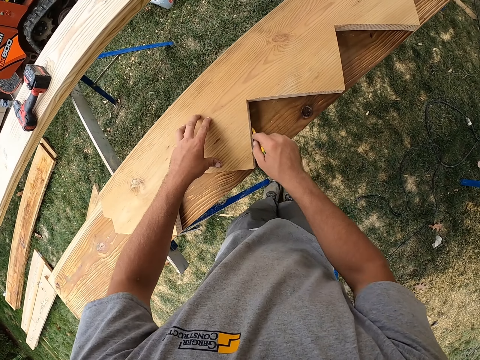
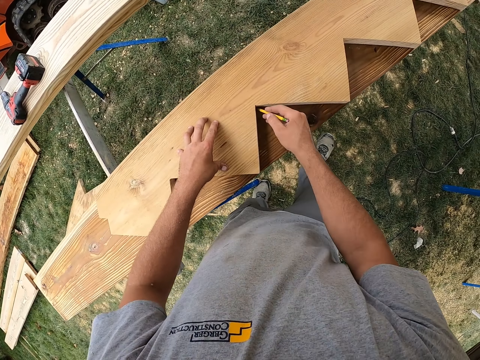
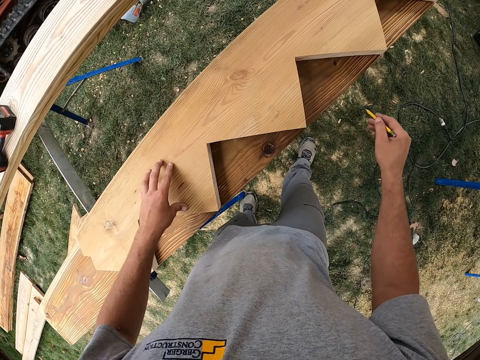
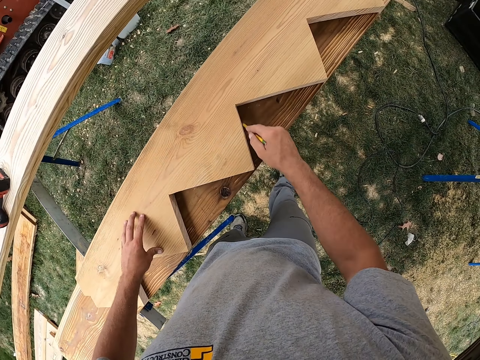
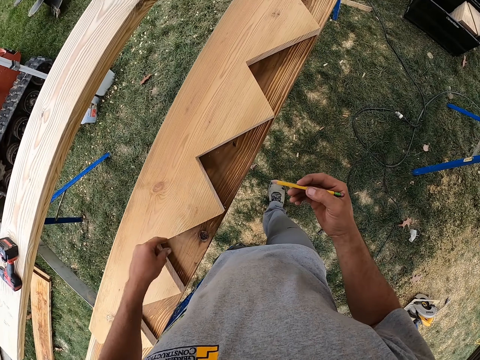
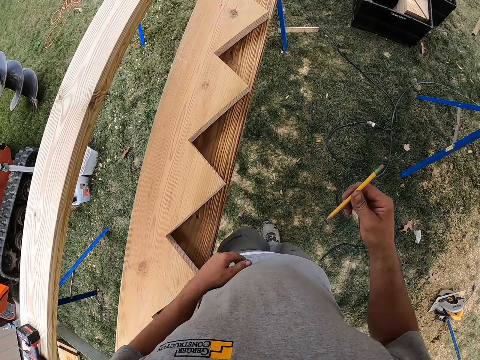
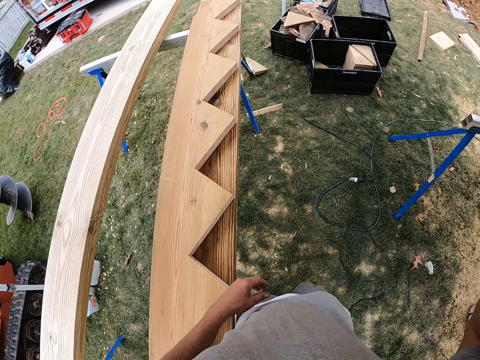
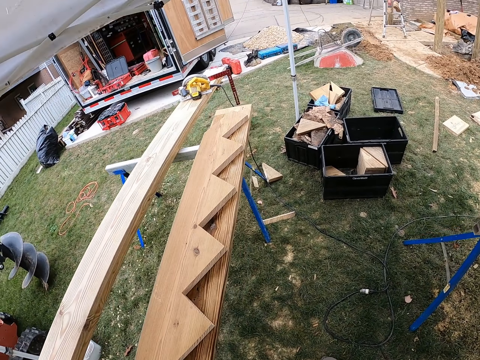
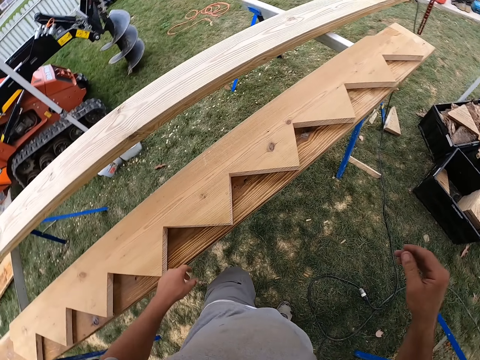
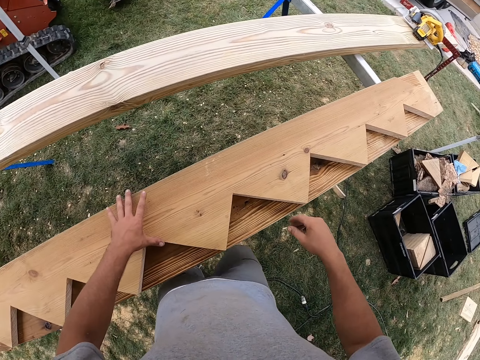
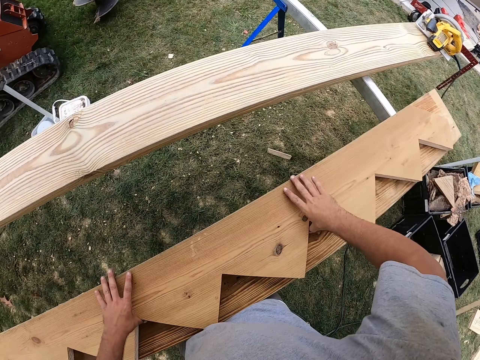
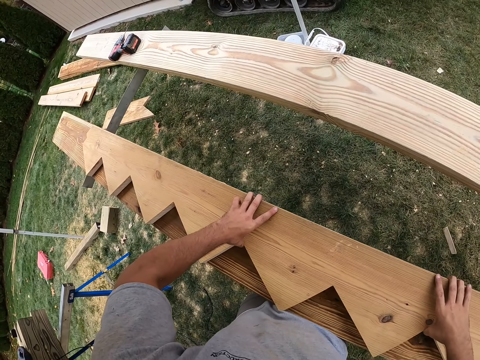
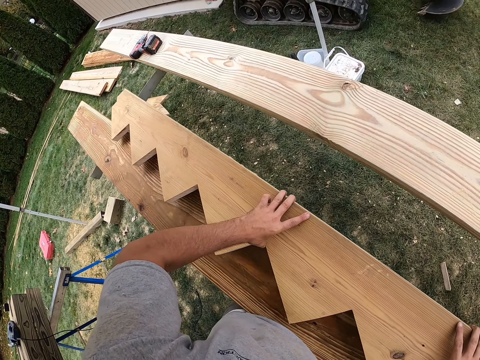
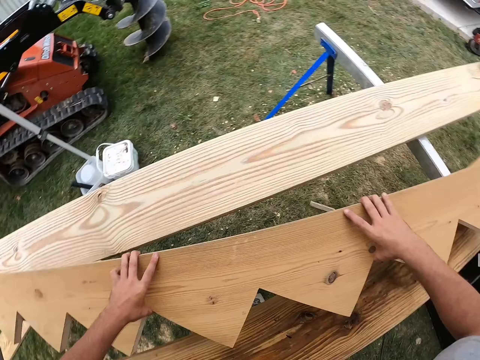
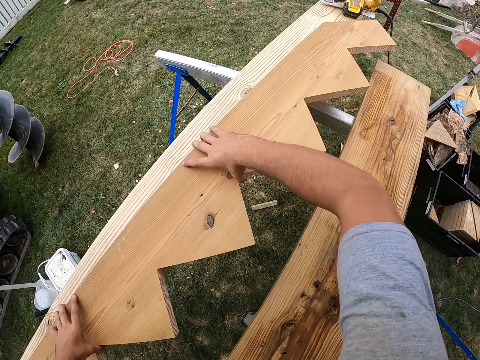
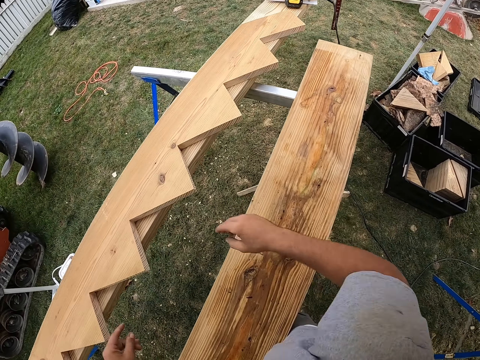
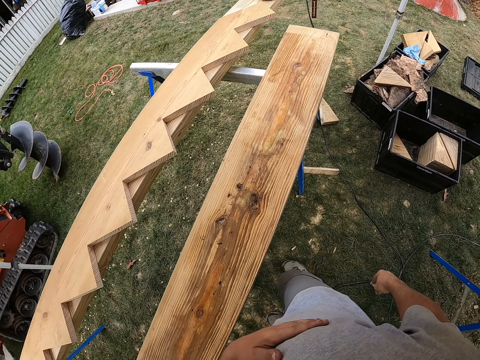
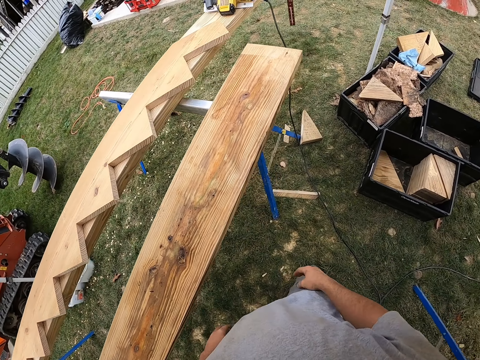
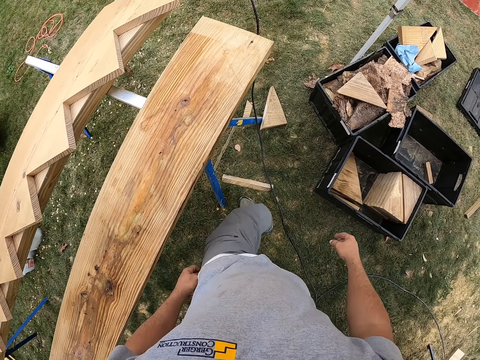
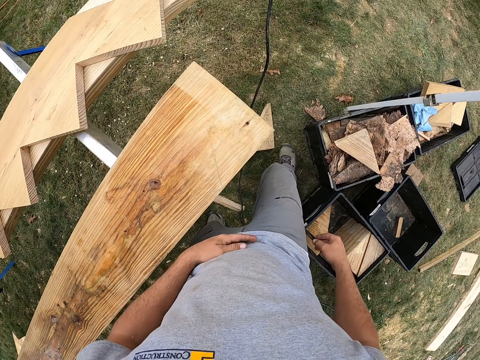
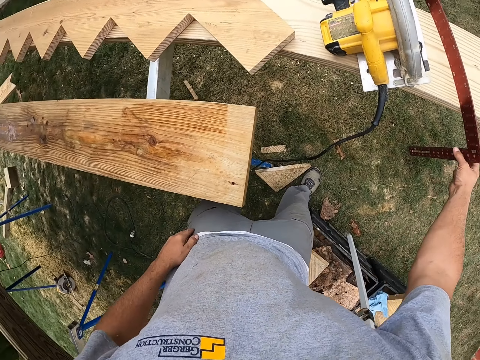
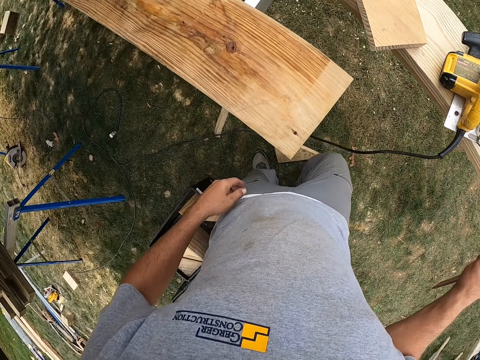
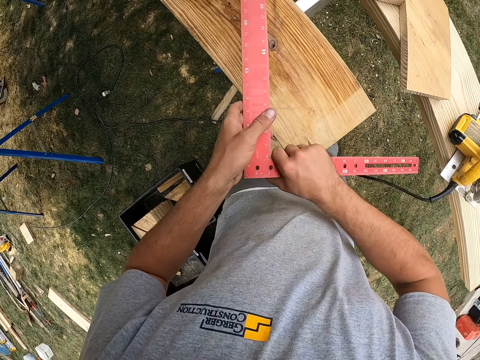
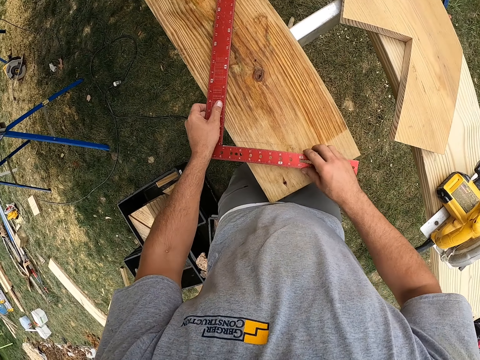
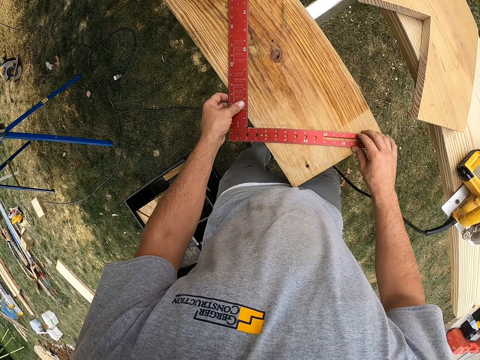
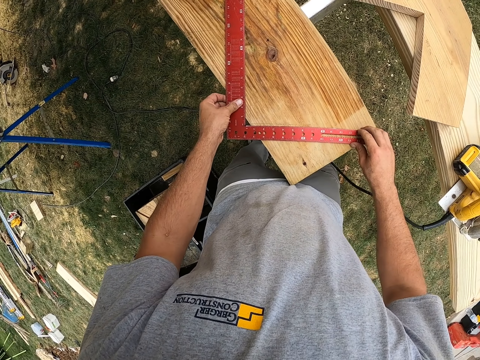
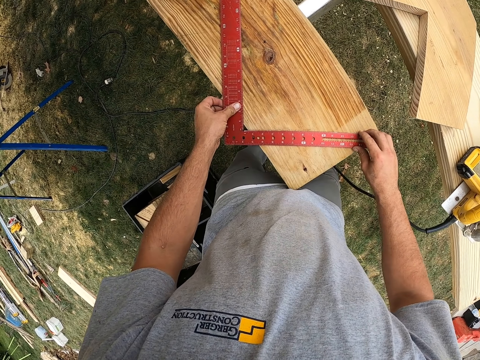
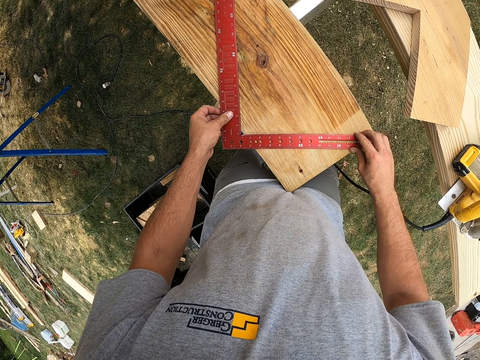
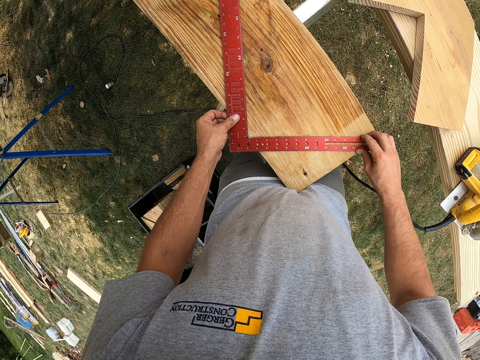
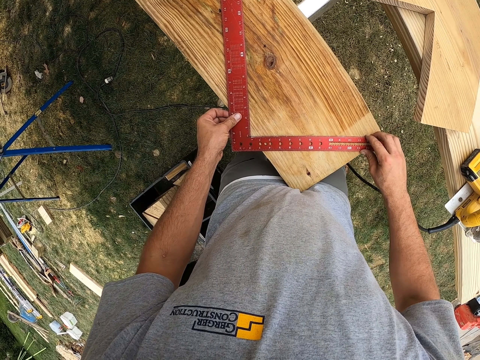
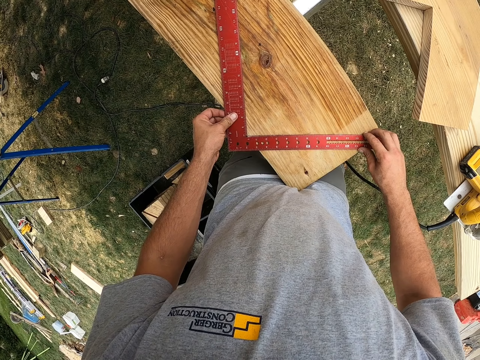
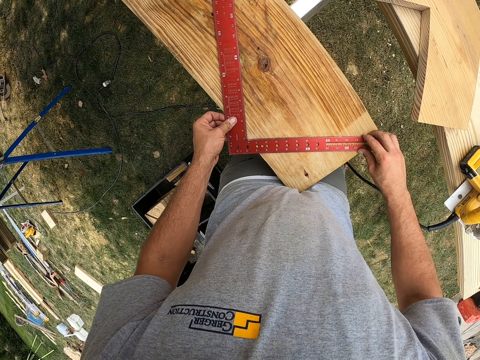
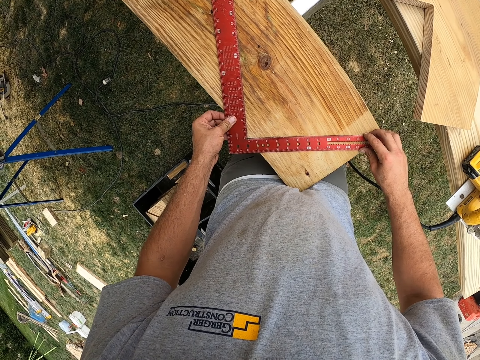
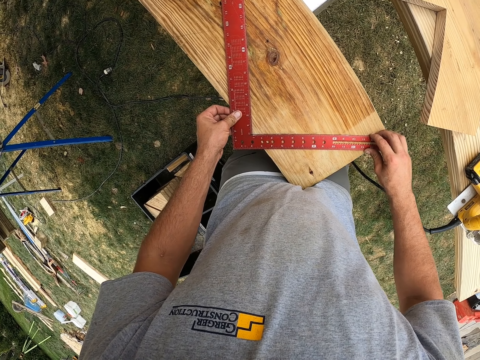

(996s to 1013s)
The camera wearer moves his hand along the plank. He draws lines on the plank with the pencil. He lets go of the plank. He holds the pencil. He returns the pencil to something. He moves around the working area on the grass. He lifts the piece of wood with both hands. He moves the plank of wood on the work stand. He lets go of the plank. He rubs his hand on his shirt. He moves around the working area on the grass. He picks up a square rule from the work stand. He places the square rule on the plank. He adjusts the square rule on the plank.

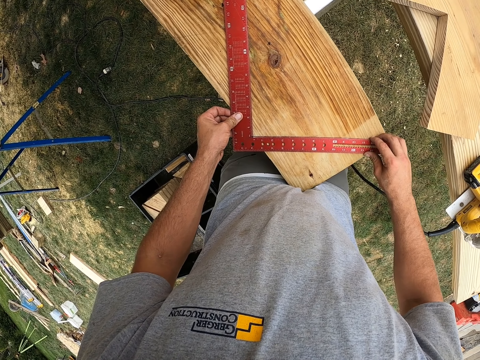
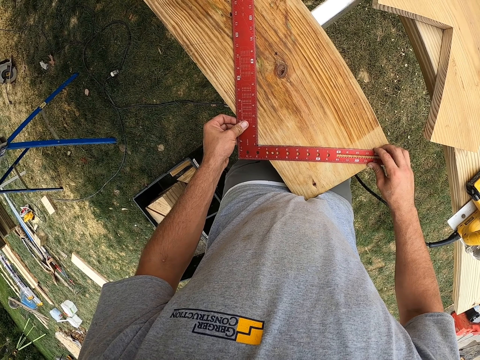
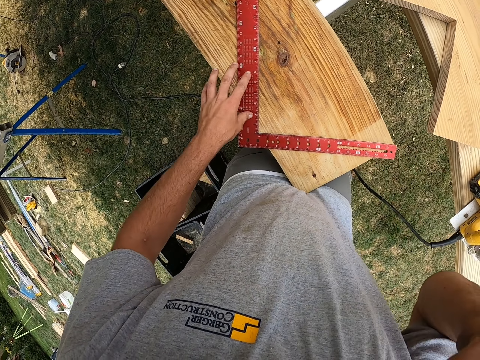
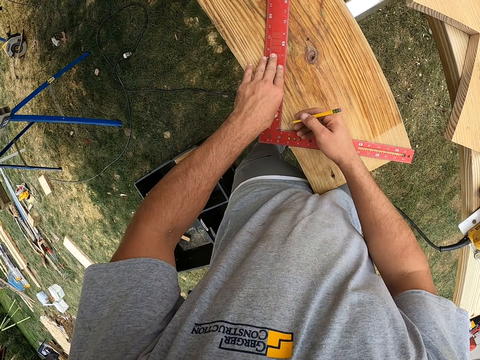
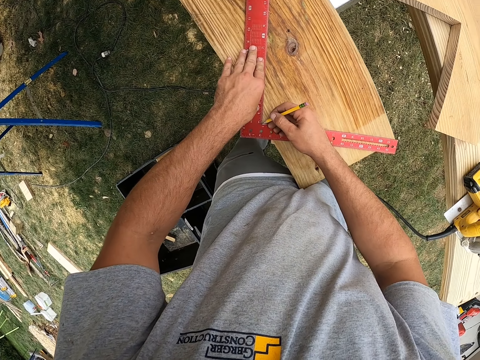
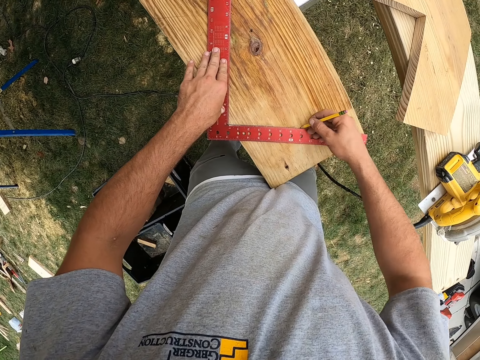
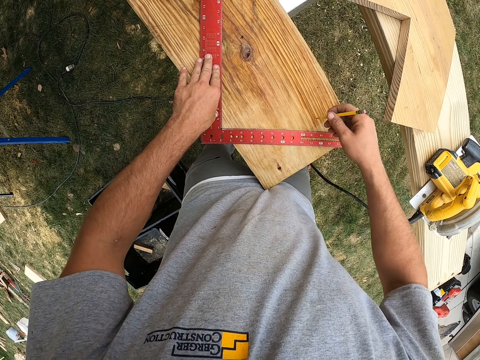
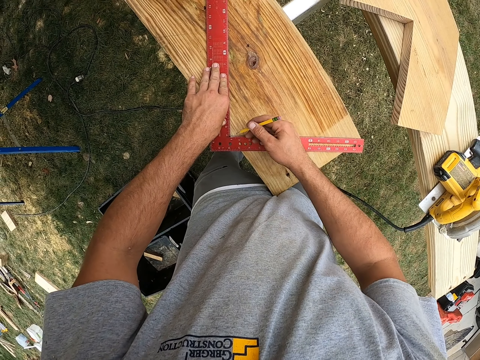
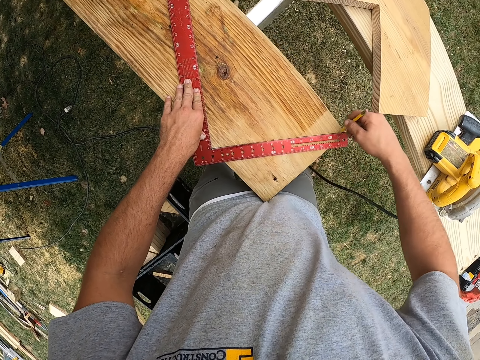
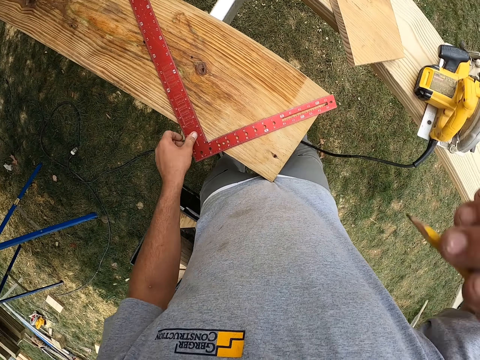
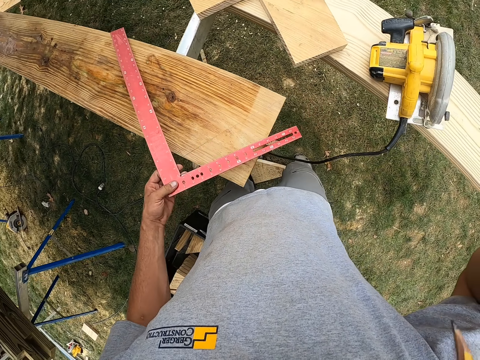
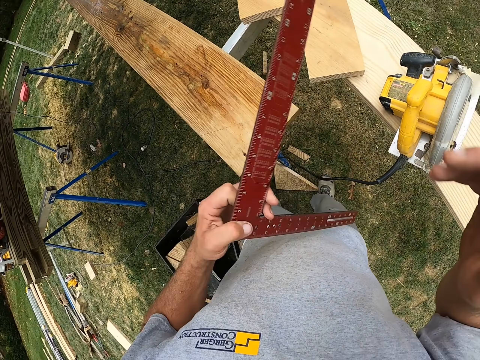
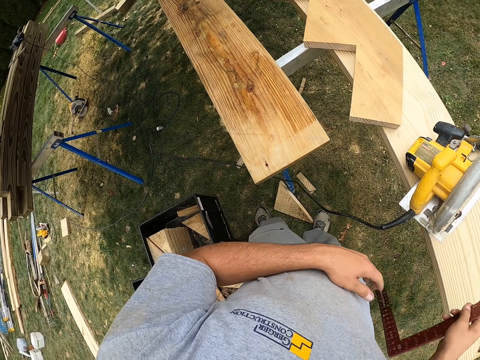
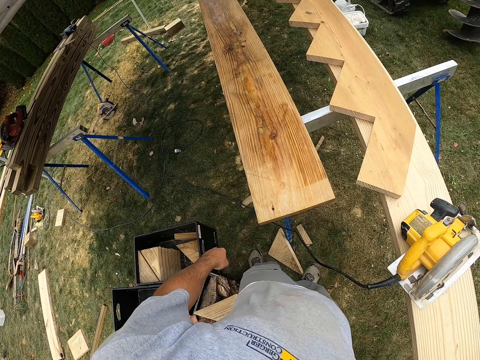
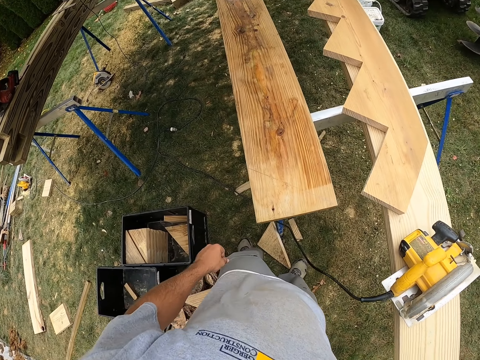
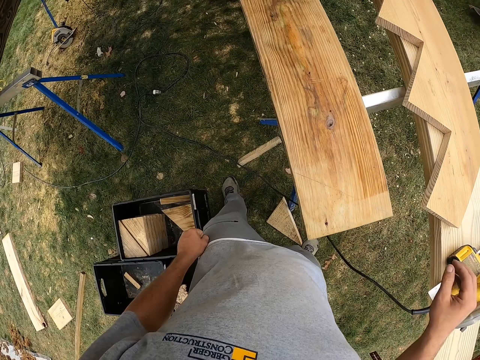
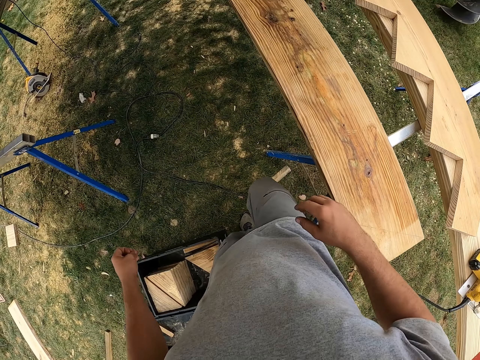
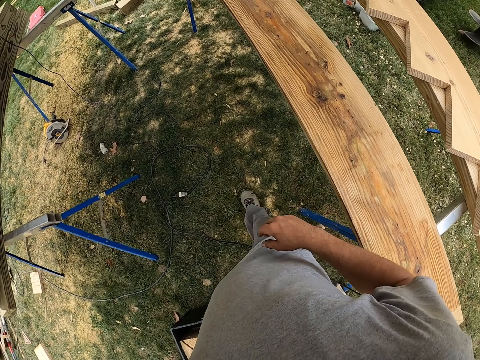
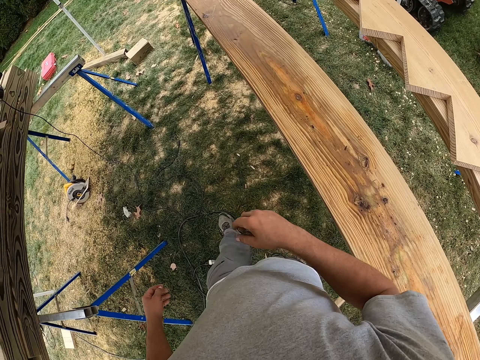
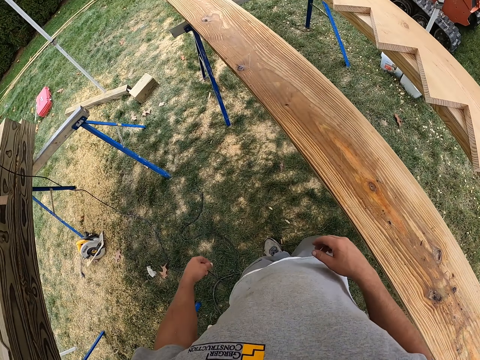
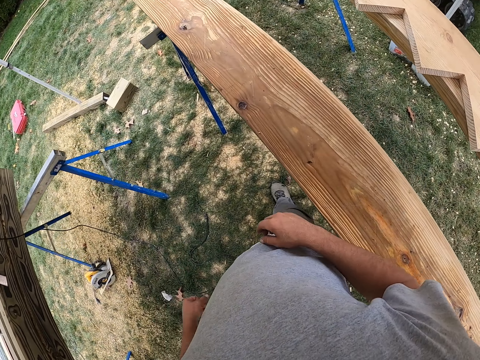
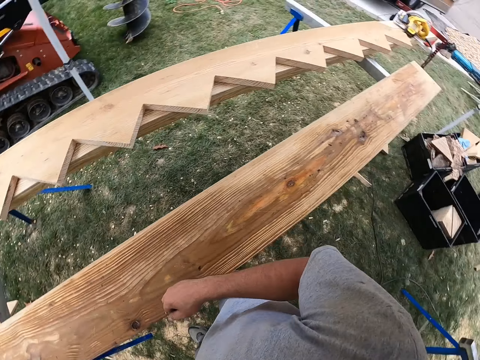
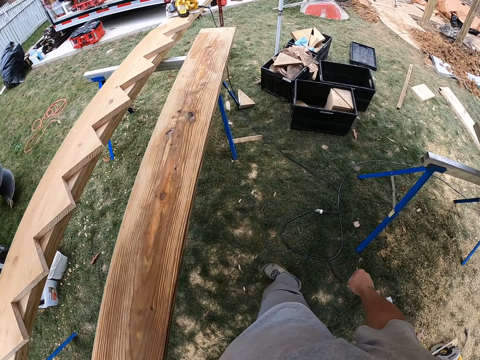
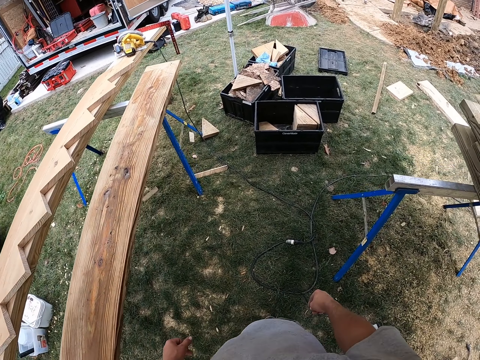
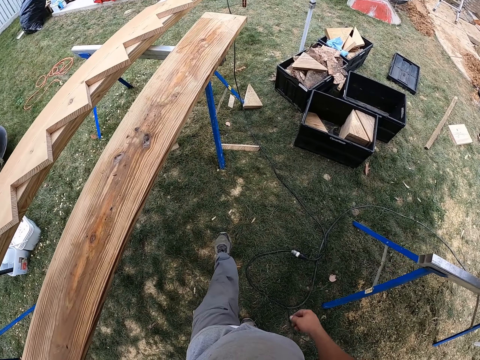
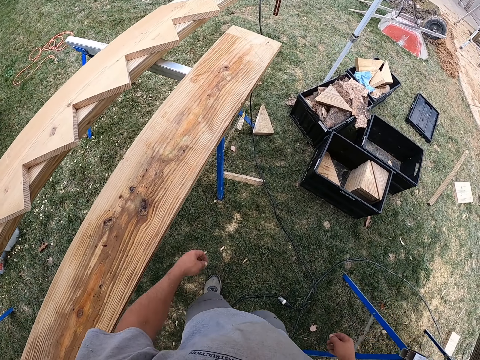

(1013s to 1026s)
The camera wearer takes the pencil. They hold the square rule or square tool on the plank with the left hand. They draw a line on the plank with the pencil. They return the pencil to something. They pick the square rule from the plank, hold the square tool, and hand the square rule to the right hand. They walk on the grass. They drop the square rule on the working stand. They move around the working station. They turn around and walk on the grass.
